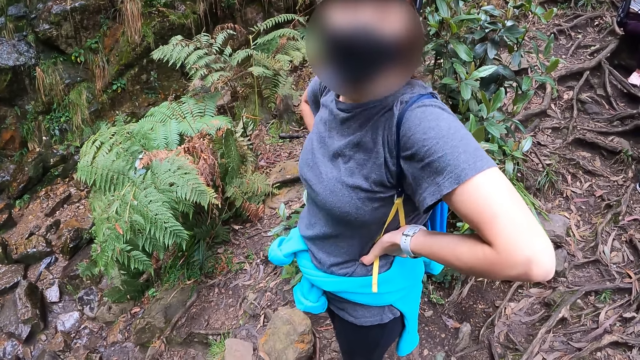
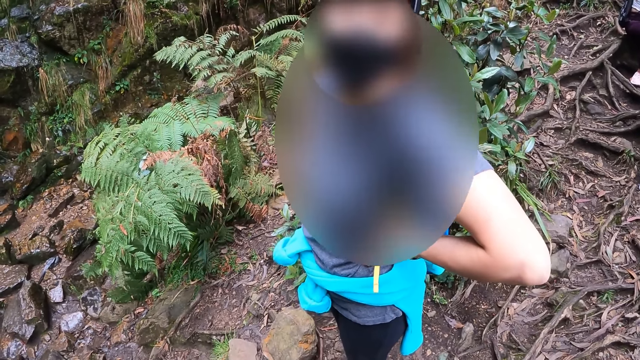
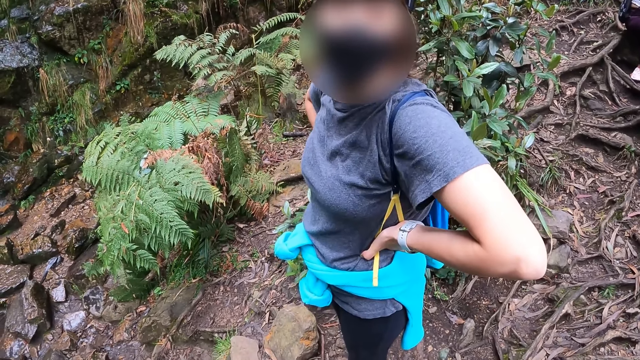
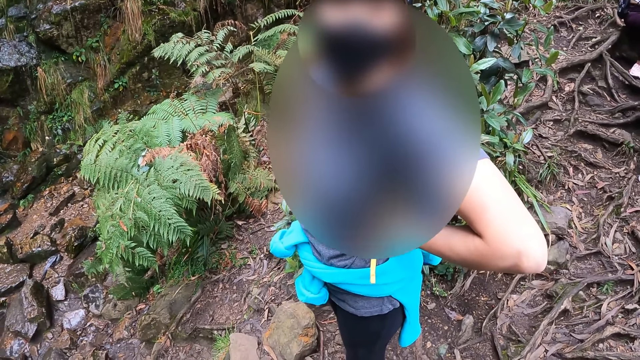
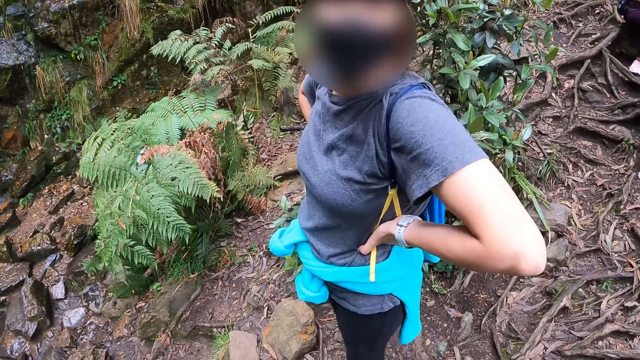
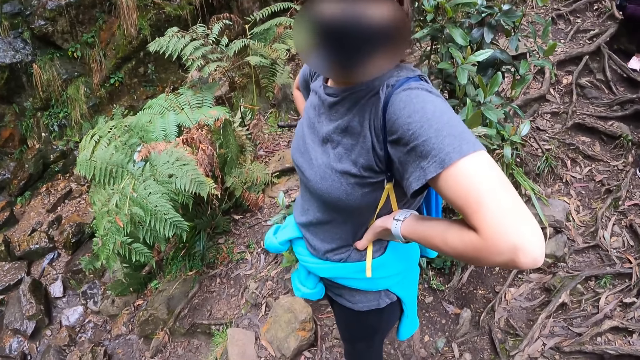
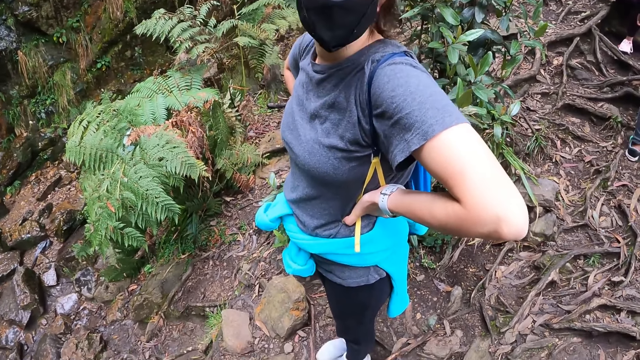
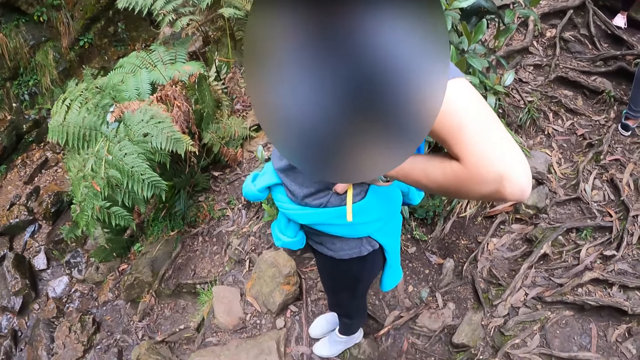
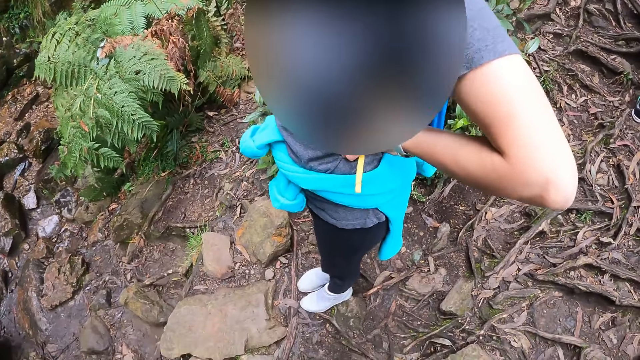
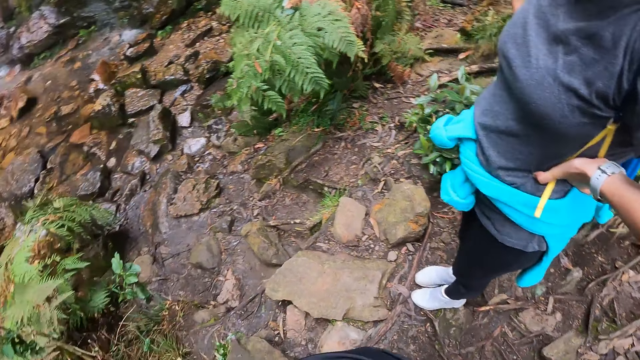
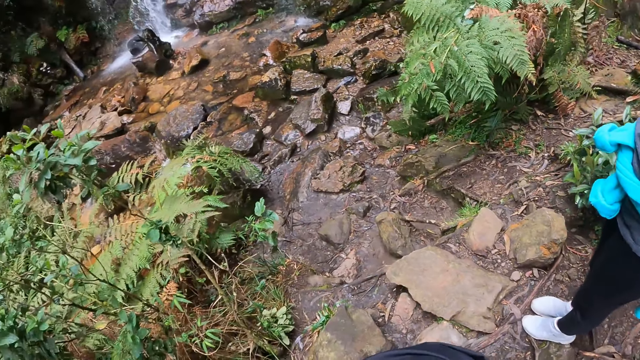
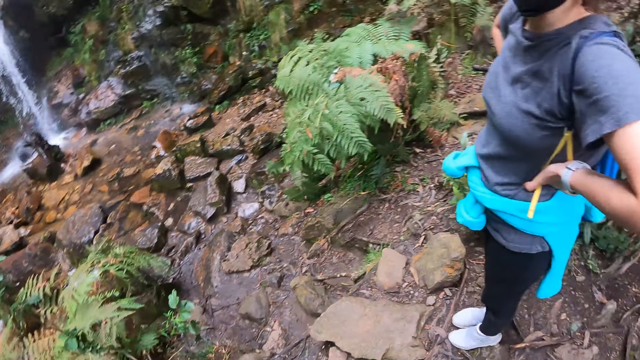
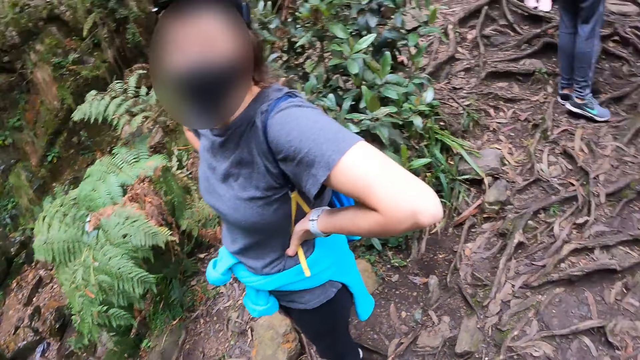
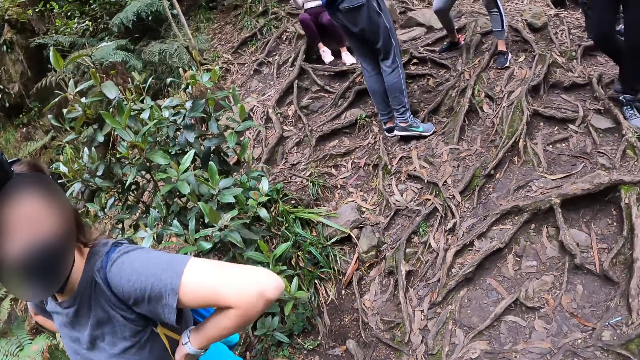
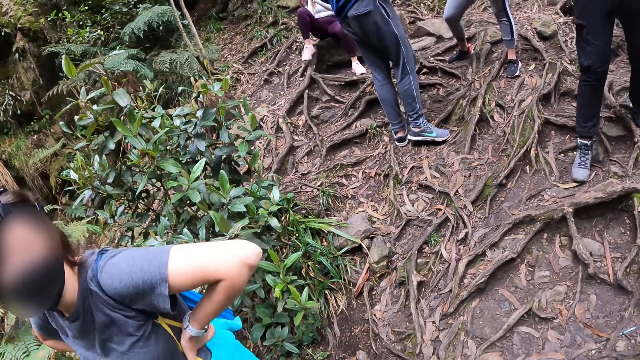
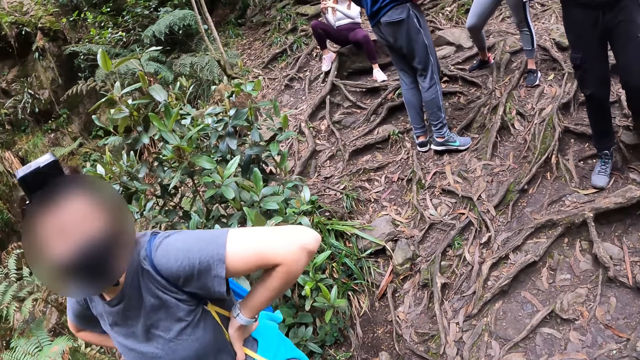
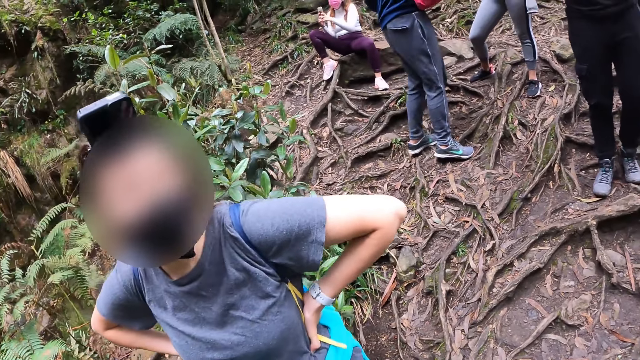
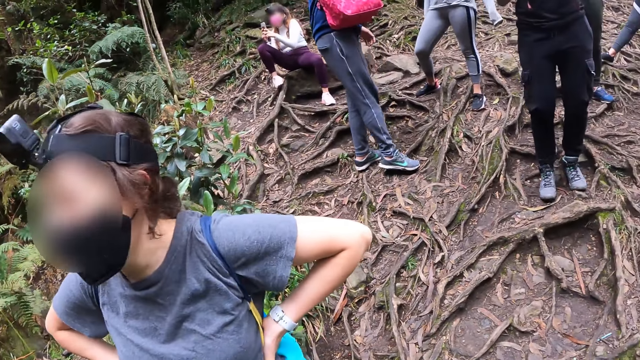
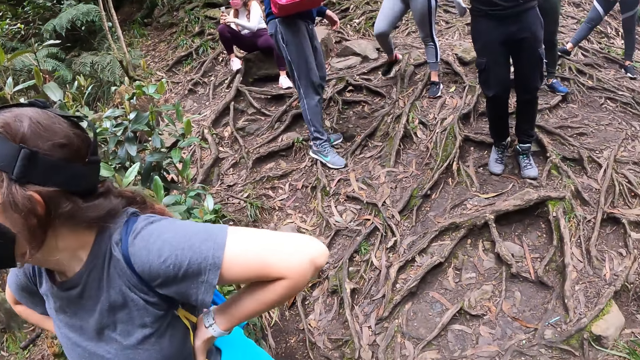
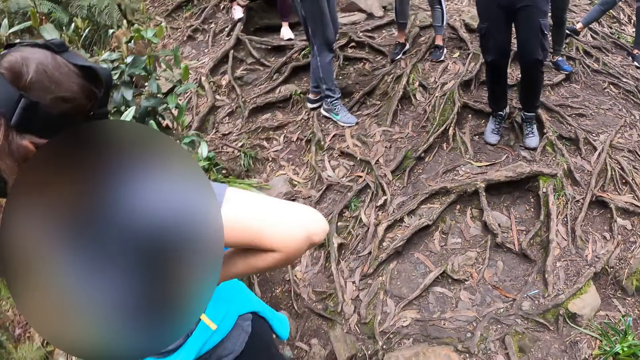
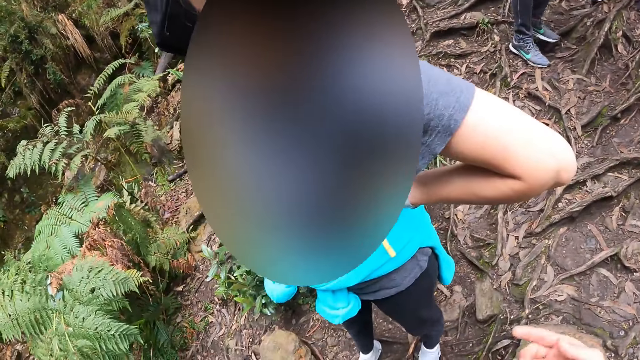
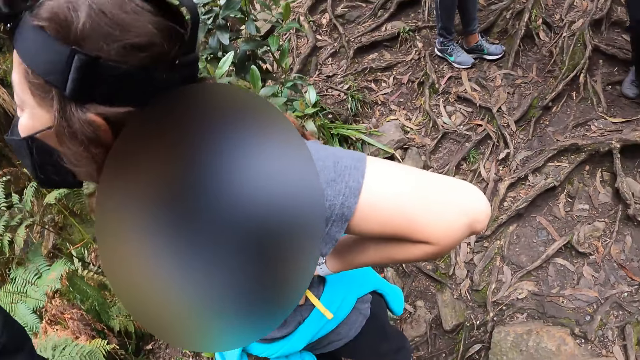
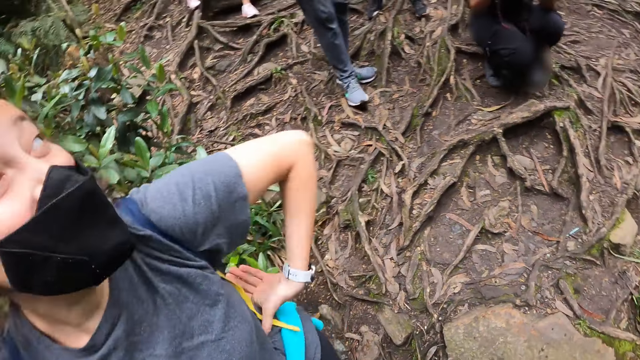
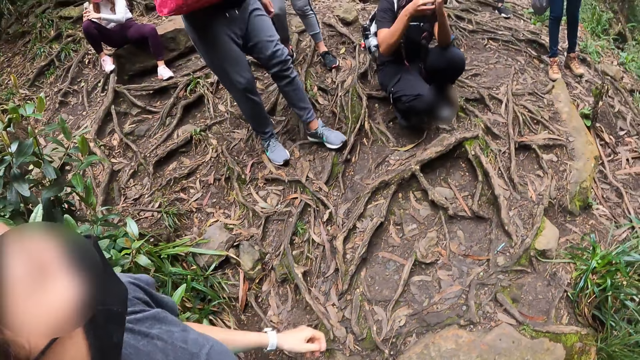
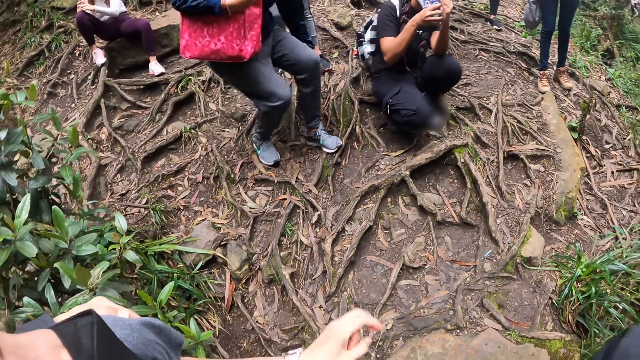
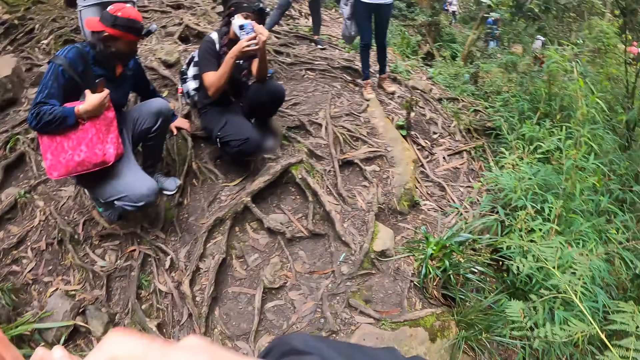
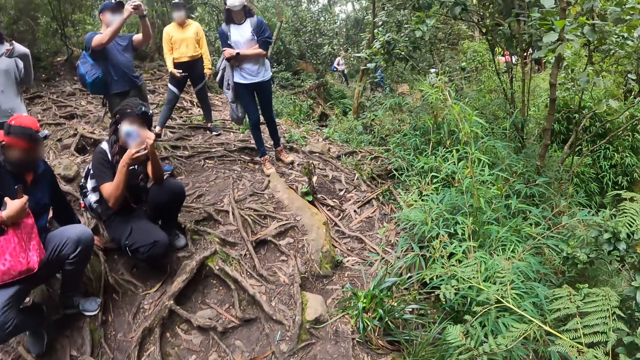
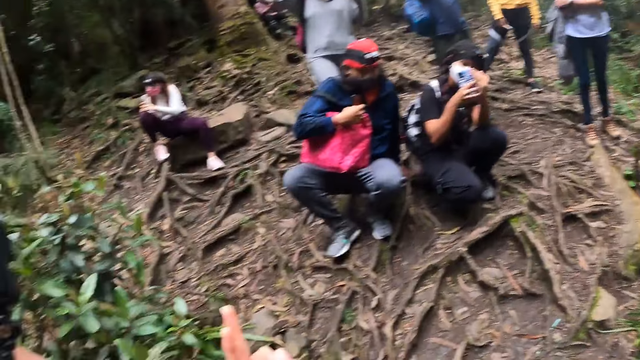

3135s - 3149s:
A woman operates a phone in both hands. The camera wearer raises his left hand towards his face. He raises his right hand towards his face. Another woman takes a picture with a phone in her hands.

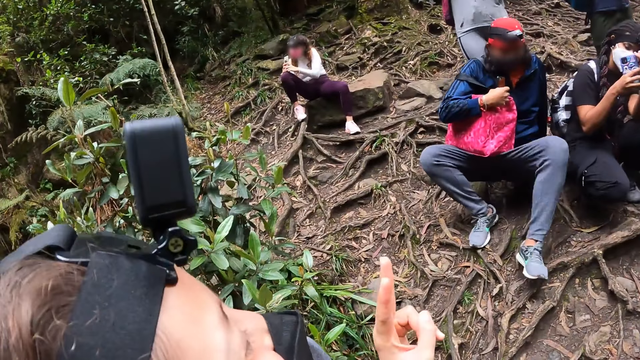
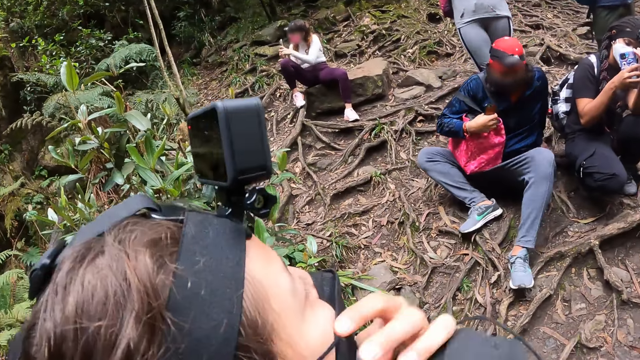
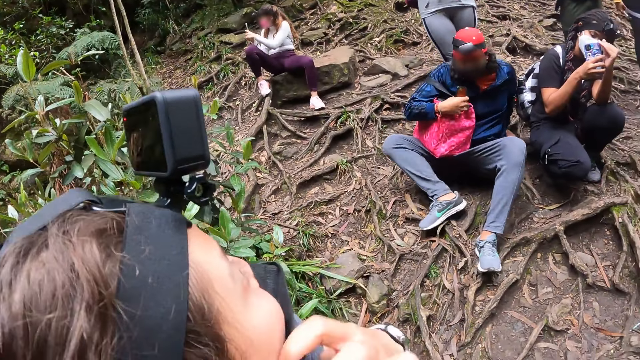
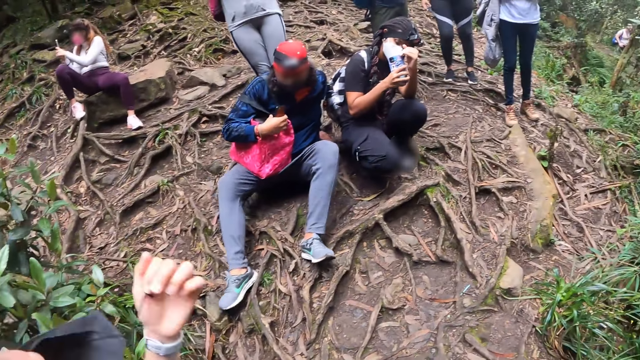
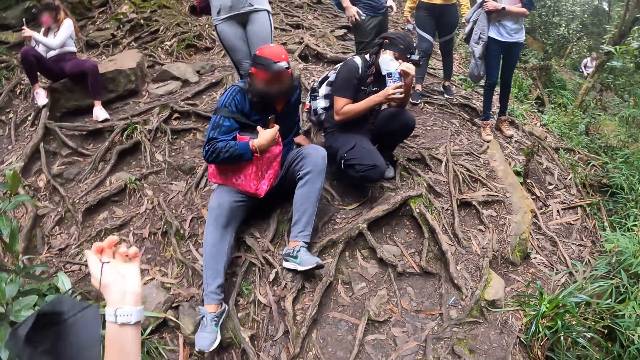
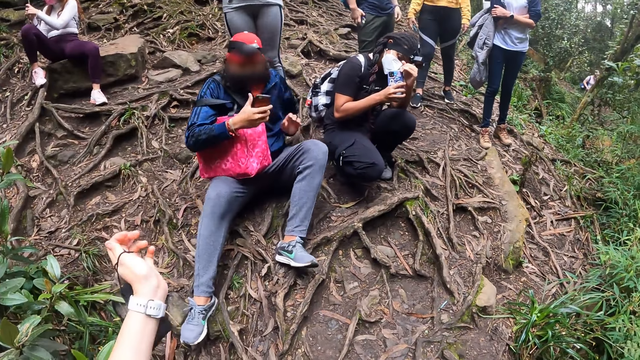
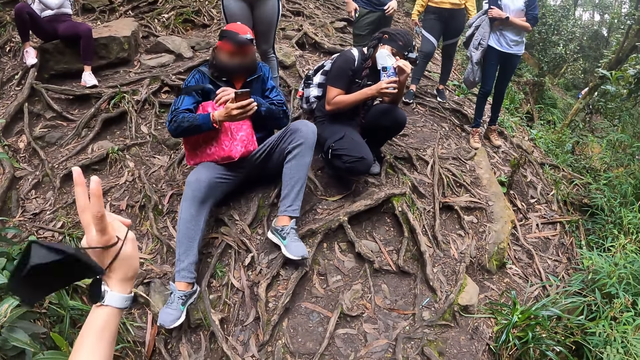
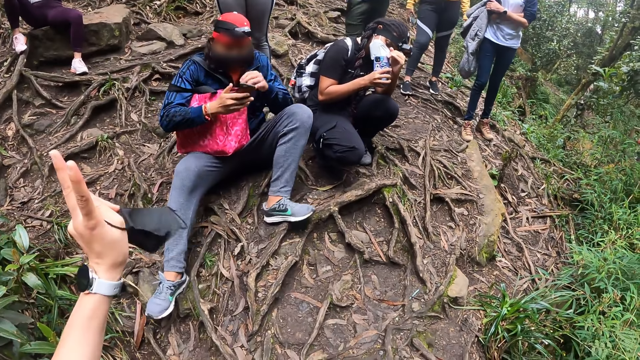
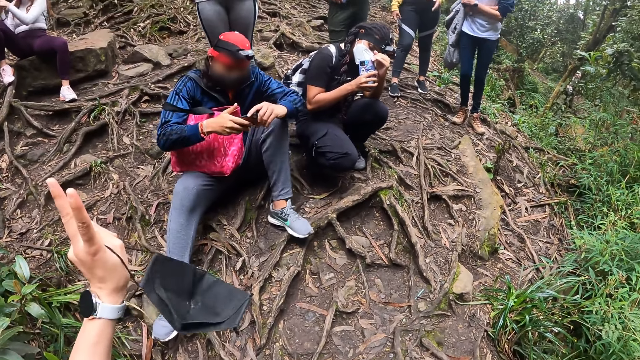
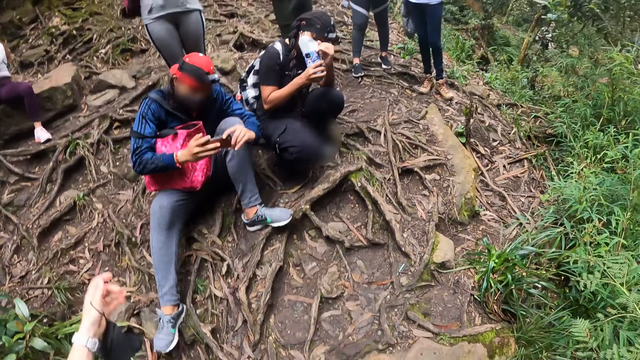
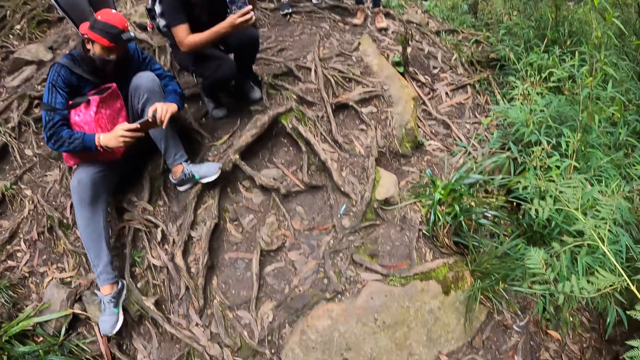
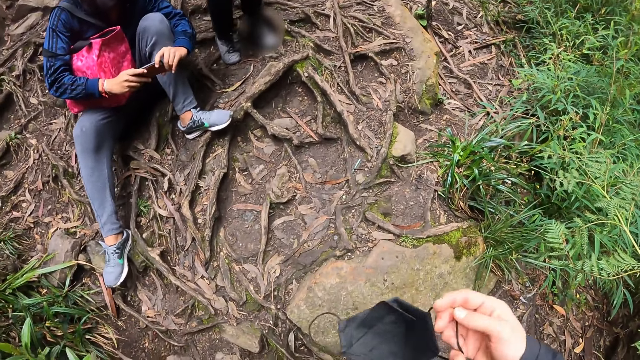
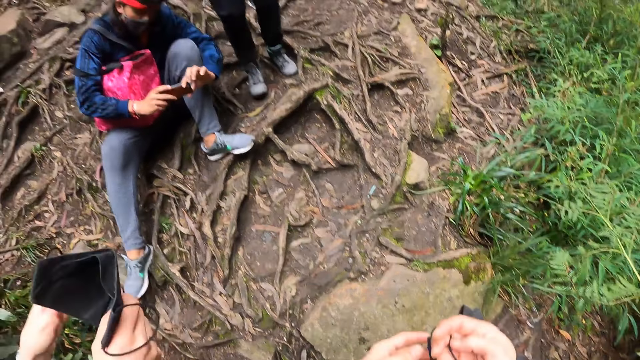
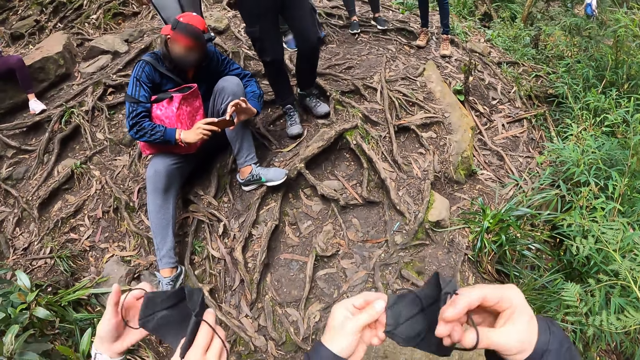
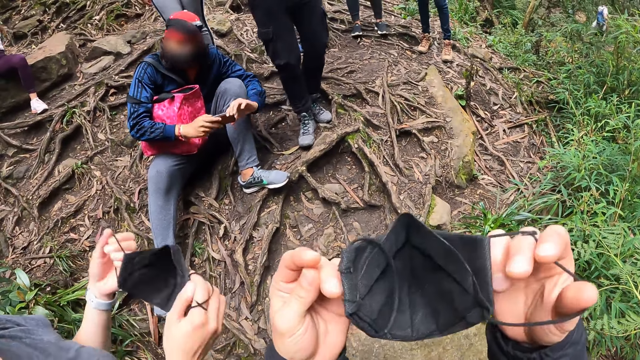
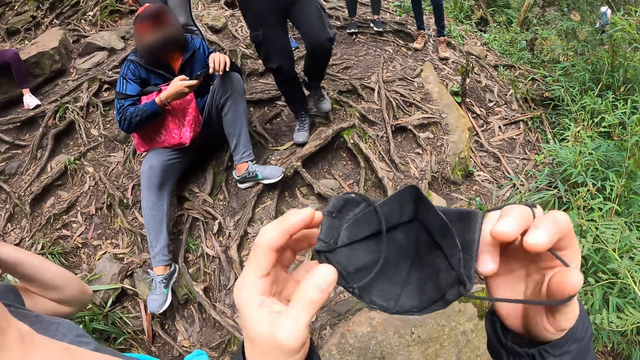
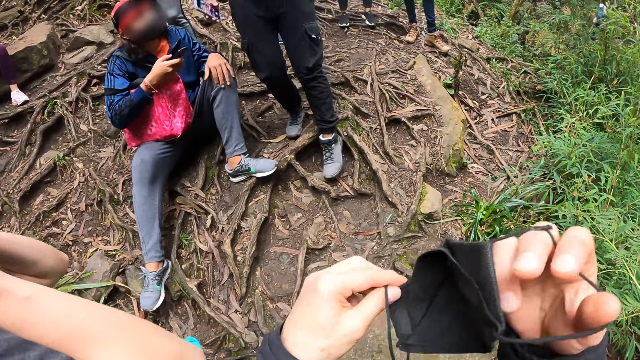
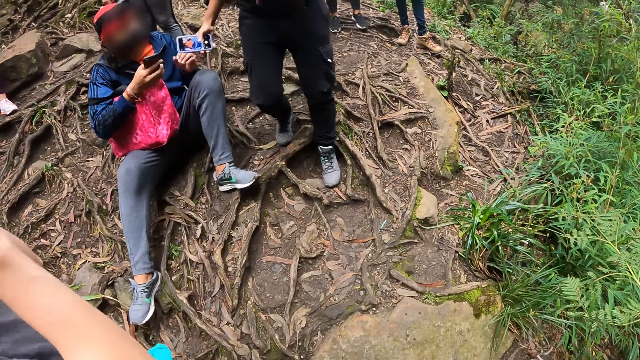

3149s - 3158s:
The woman removes a nose mask from her mouth with her left hand and holds the nose mask in her left hand. The man holds a phone in his hands and takes a picture with the phone in his hands. The camera wearer holds a nose mask in both hands. The woman puts on the nose mask in her hands on her face. The camera wearer puts on the nose mask in his hands on his face.
